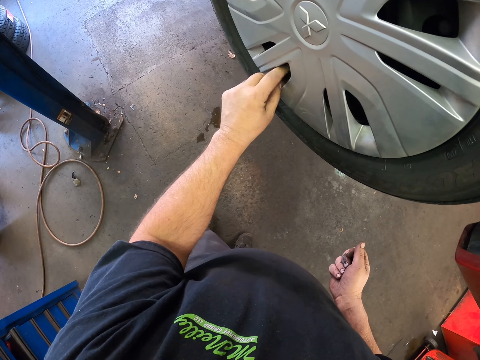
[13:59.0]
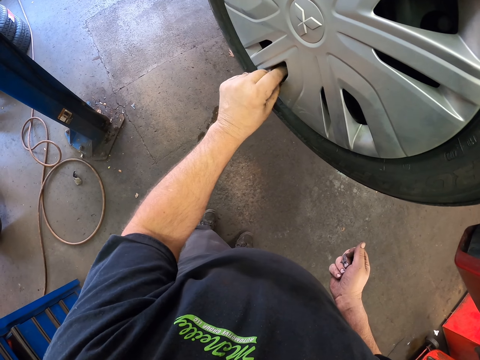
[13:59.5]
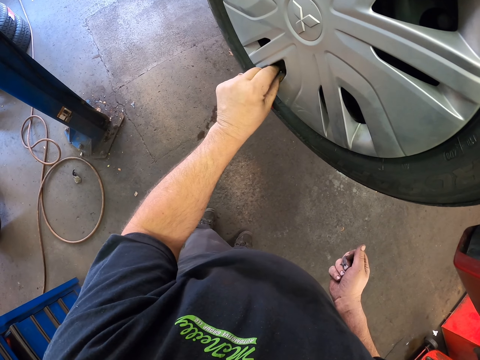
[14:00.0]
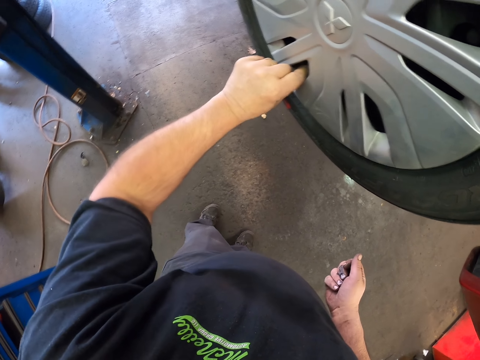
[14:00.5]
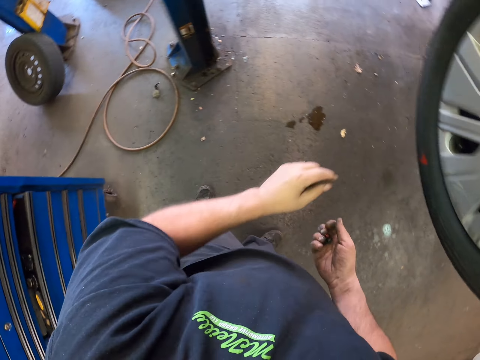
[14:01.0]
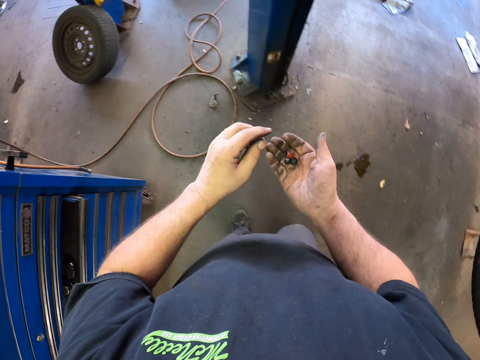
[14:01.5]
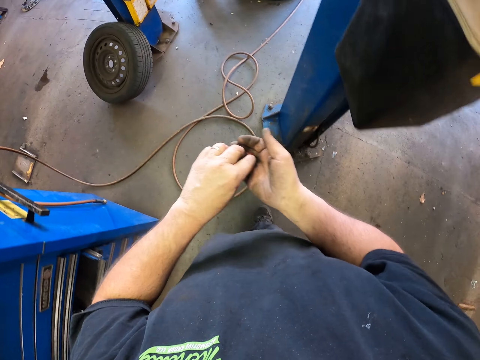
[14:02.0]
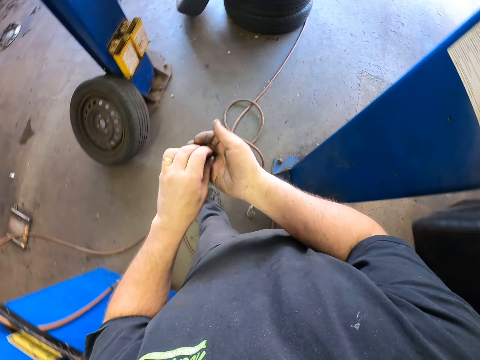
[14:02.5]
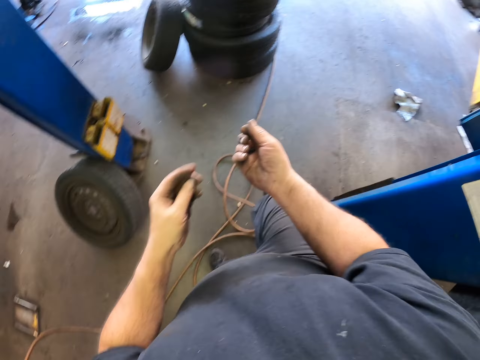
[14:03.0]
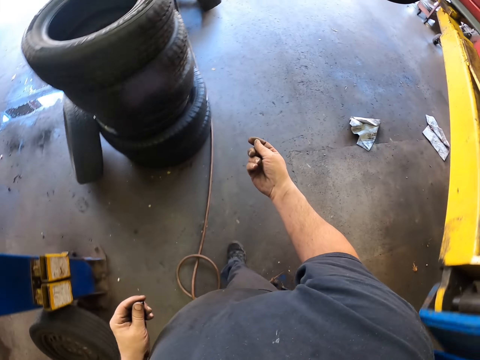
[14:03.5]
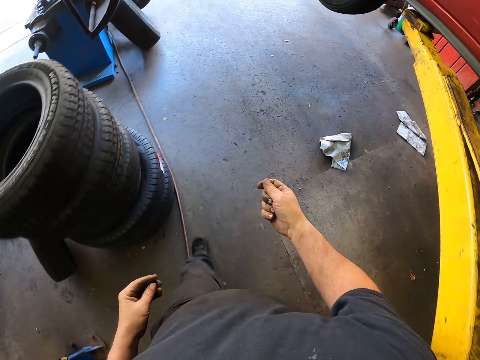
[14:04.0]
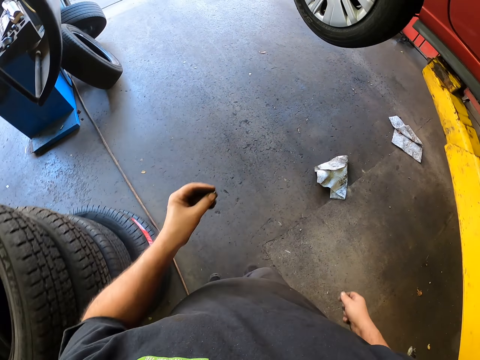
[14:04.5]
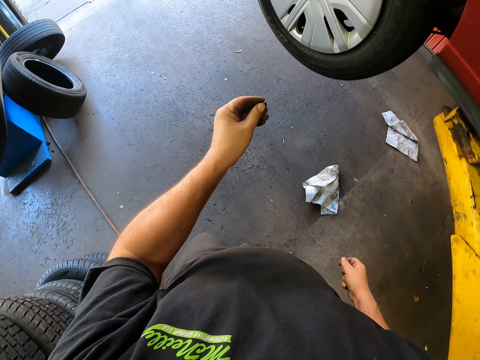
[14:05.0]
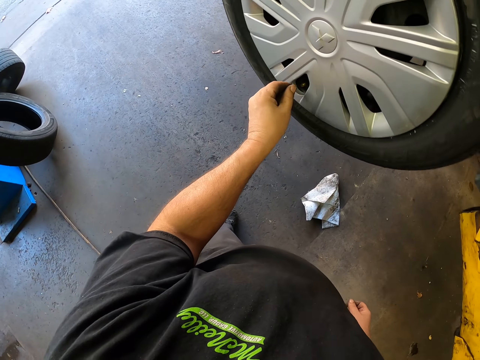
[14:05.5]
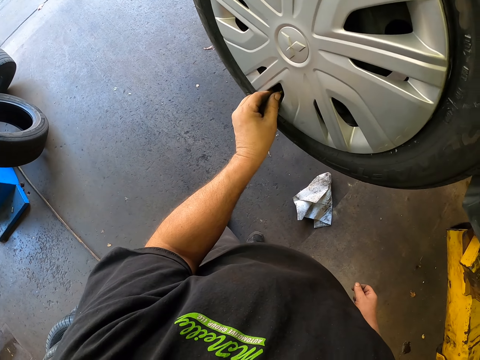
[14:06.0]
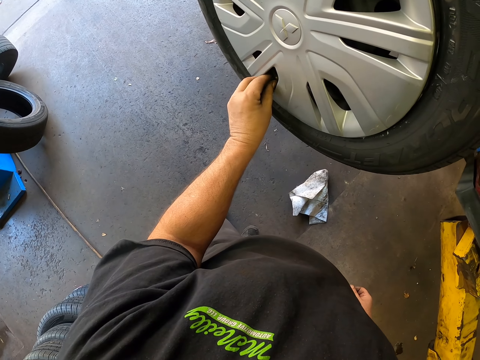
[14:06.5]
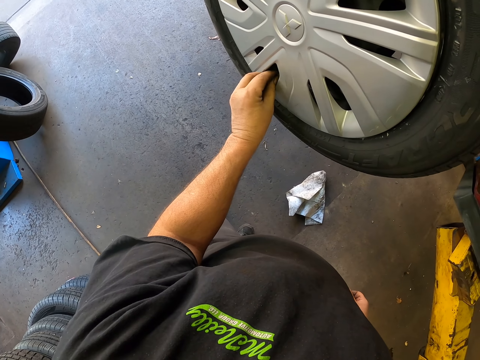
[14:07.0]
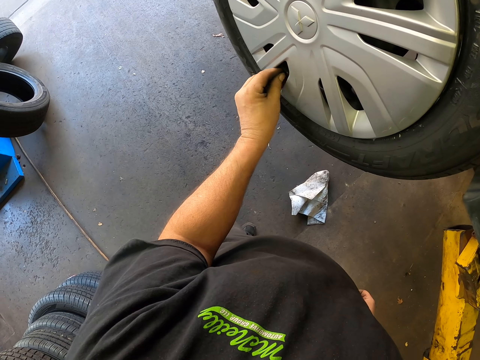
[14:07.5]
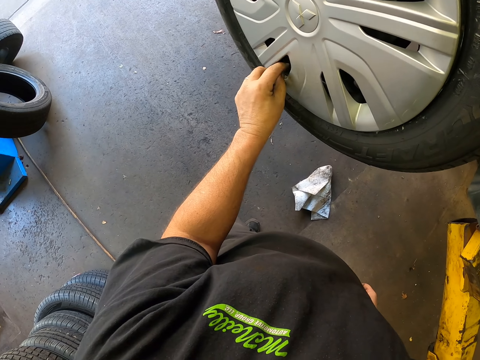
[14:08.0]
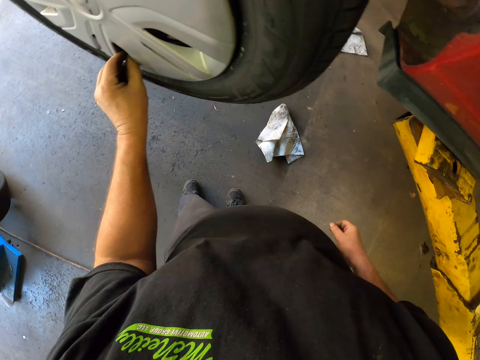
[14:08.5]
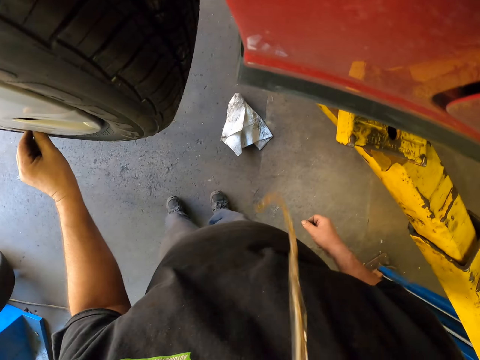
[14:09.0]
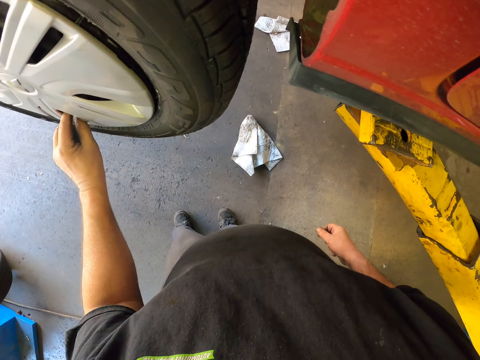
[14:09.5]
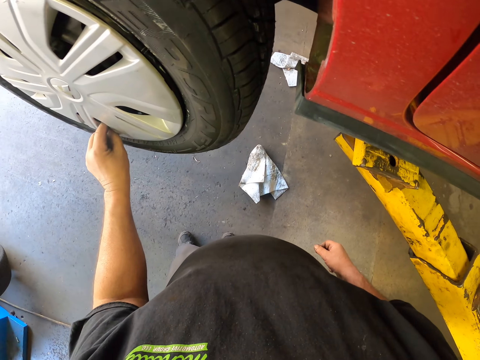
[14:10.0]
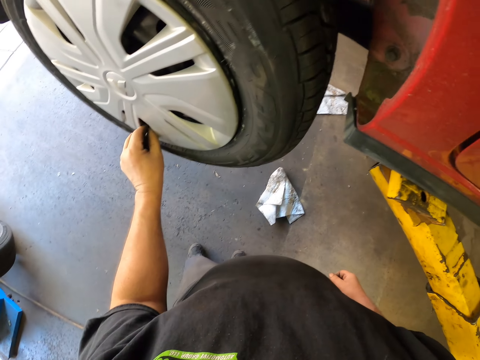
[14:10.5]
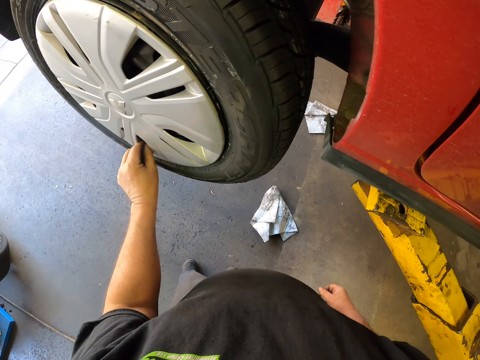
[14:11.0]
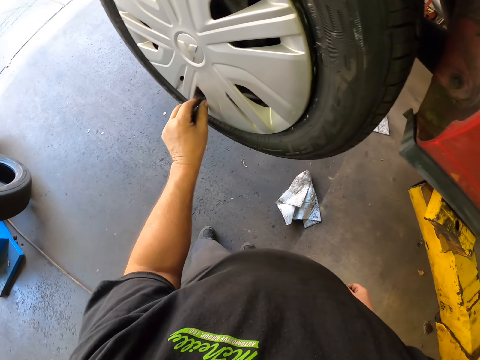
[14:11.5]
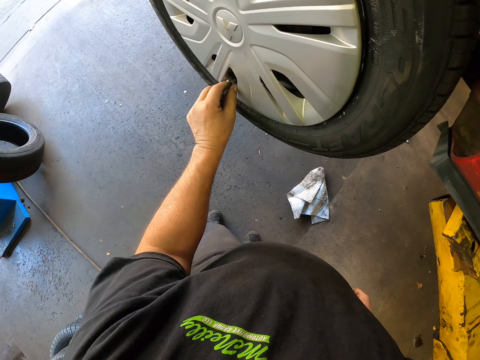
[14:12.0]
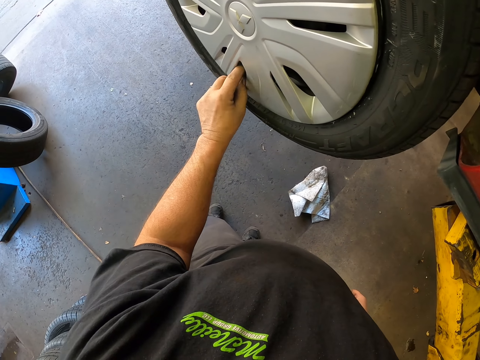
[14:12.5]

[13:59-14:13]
The camera wearer walks around the garage. They pick rim nuts from the hand. They walk around the working area. They put the valve stem cap on the wheel and fix the rim nuts.

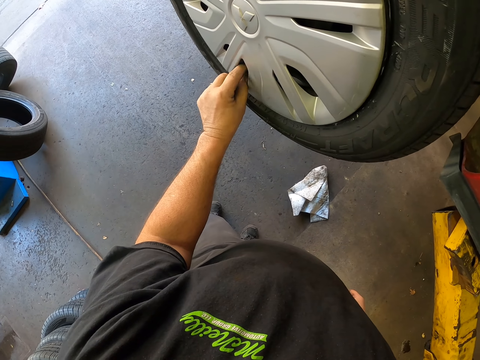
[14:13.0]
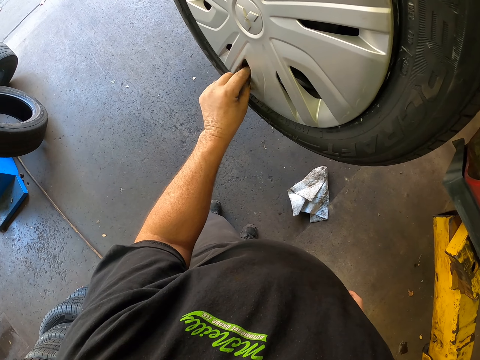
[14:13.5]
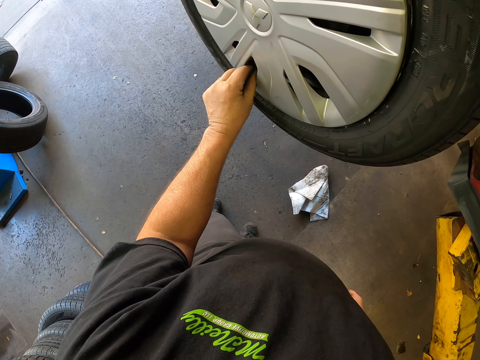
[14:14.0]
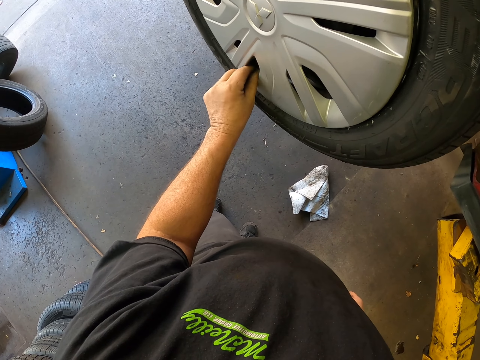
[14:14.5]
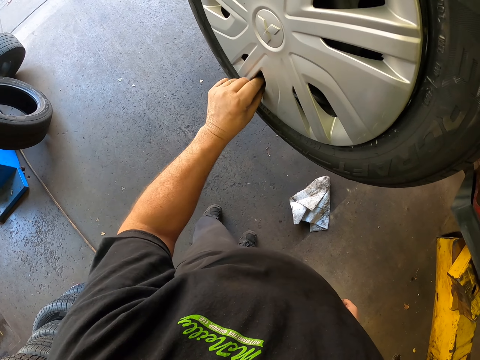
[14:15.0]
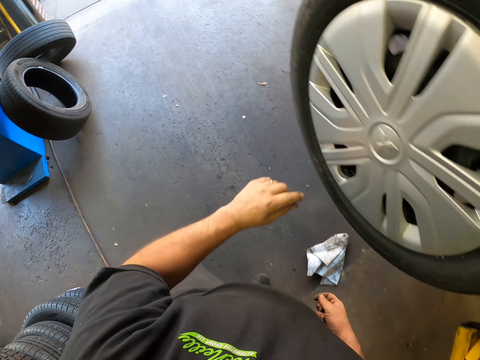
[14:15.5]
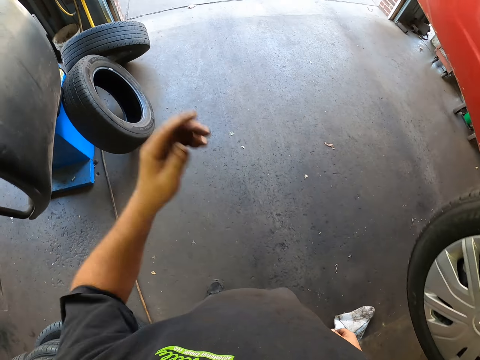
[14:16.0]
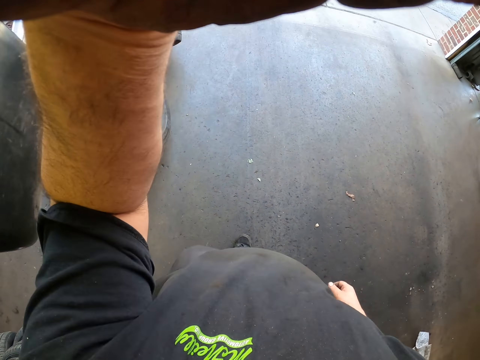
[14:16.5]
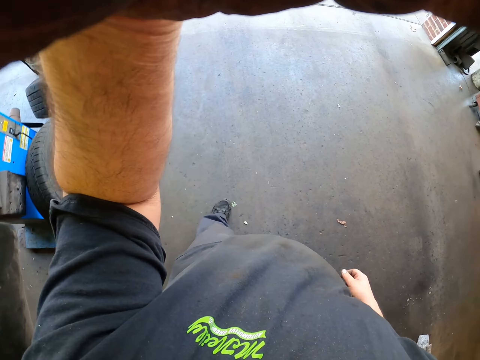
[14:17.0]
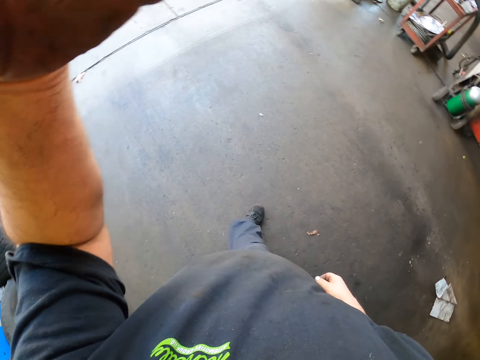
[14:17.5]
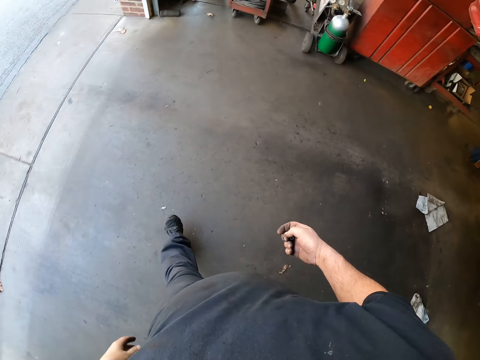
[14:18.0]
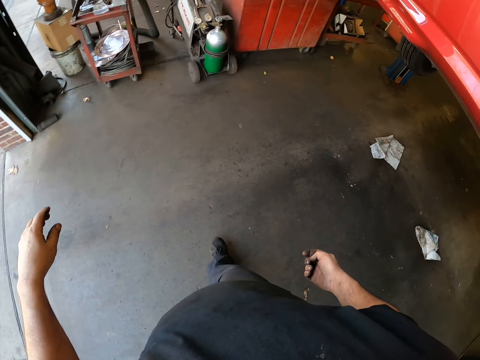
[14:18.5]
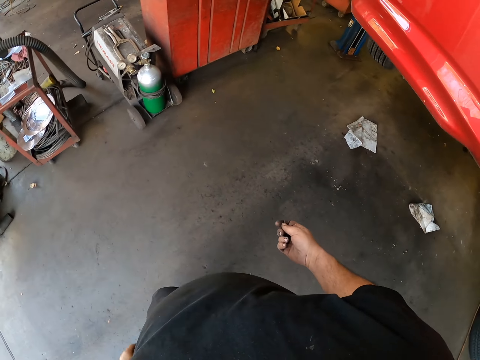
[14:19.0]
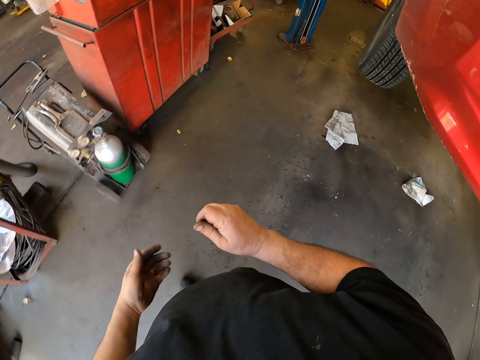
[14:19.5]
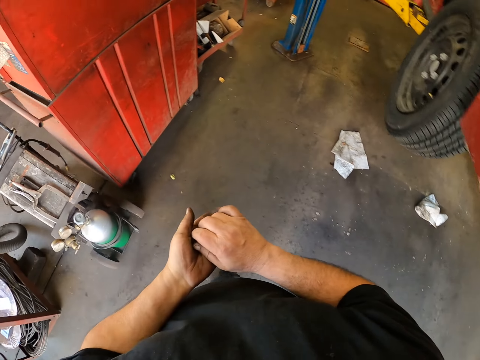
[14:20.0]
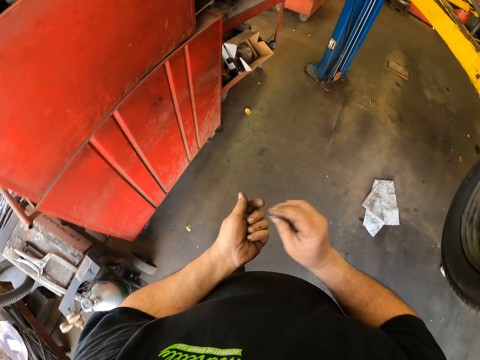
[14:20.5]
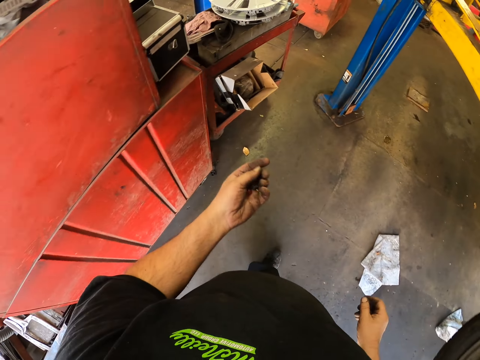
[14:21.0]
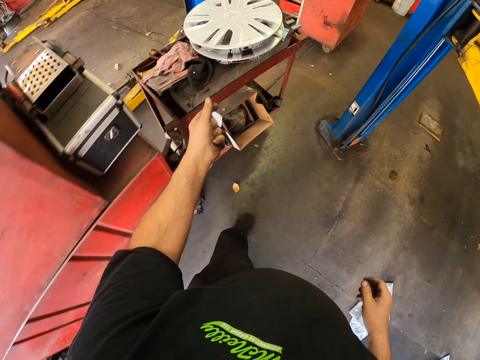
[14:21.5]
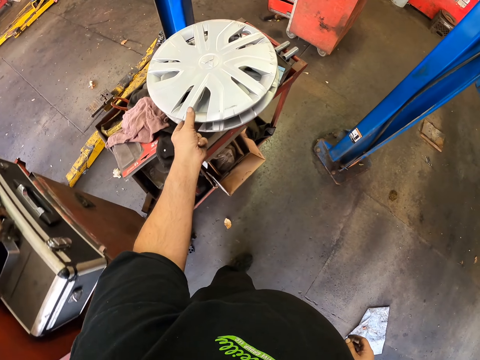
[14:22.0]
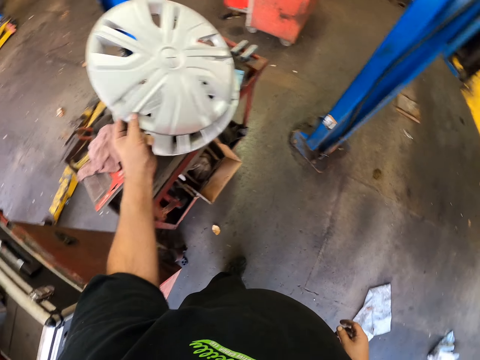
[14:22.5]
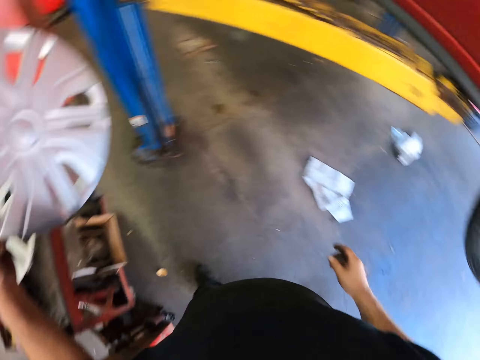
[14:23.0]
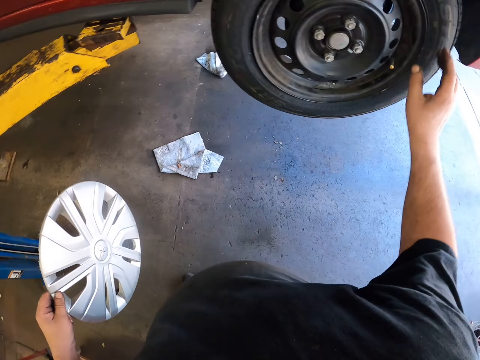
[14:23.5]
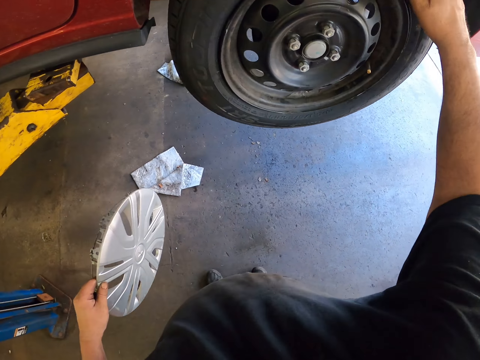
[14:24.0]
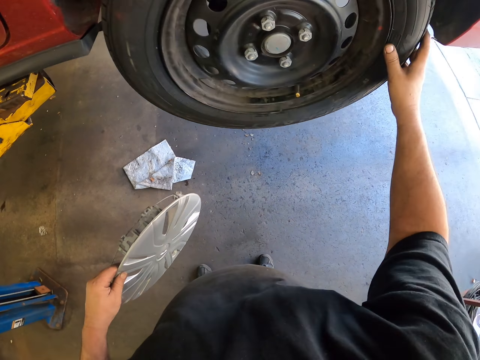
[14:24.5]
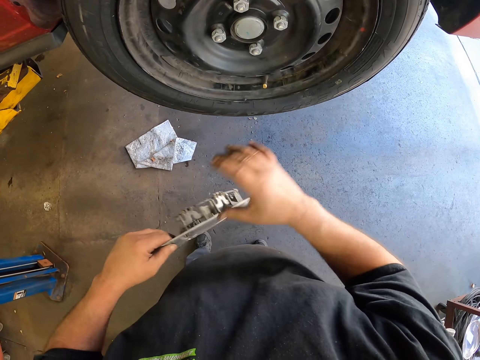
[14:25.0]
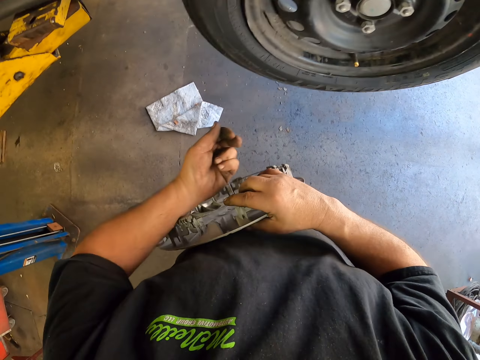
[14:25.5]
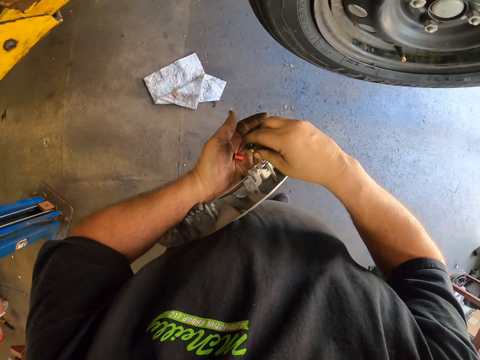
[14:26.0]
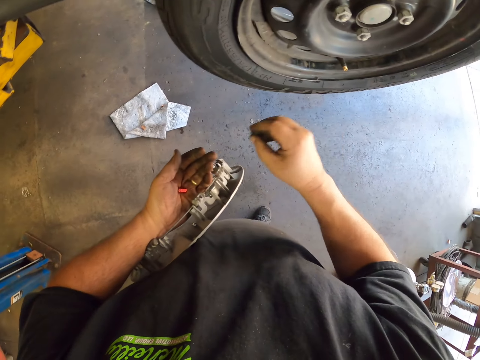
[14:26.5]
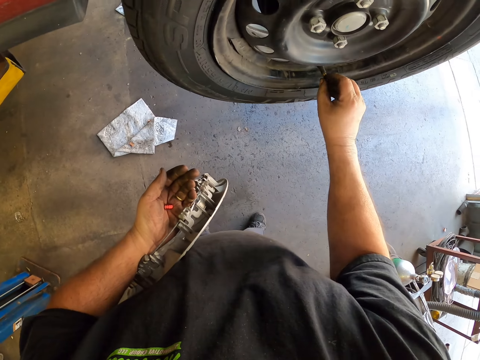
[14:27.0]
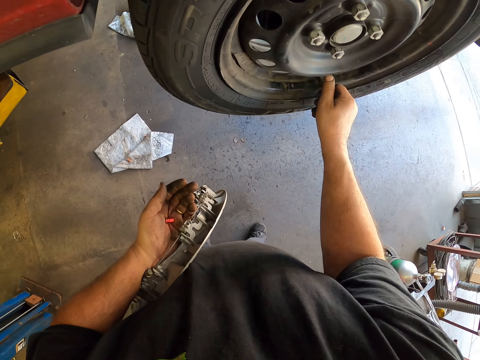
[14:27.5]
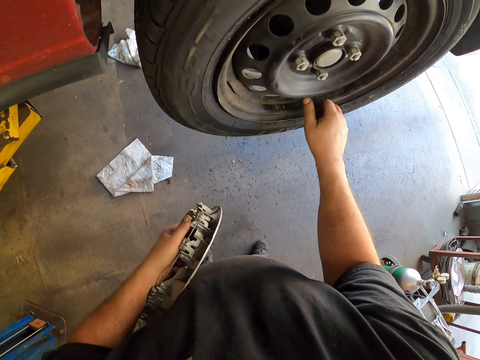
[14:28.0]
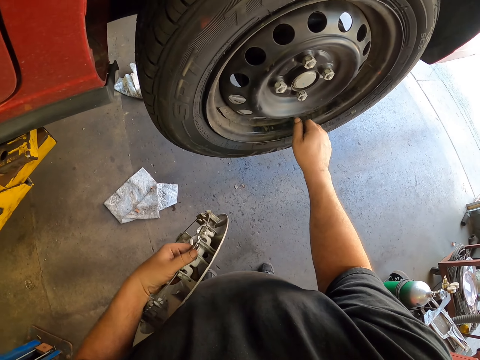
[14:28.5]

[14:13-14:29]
The camera wearer walks around the garage. They raise a hand. They pick up the wheel cup, roll the wheel, and pick up a tire valve stem cap. They pick up rim nuts and fix the rim nuts to the rim. They put the valve stem cap on the wheel.
